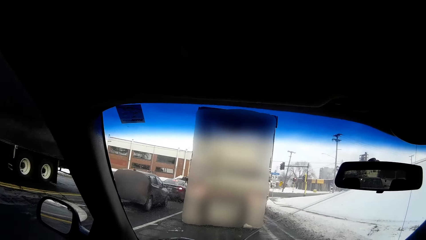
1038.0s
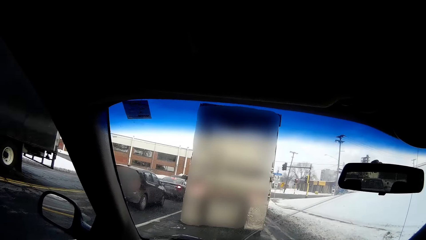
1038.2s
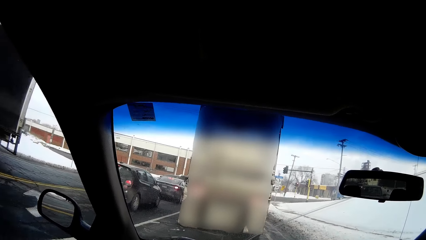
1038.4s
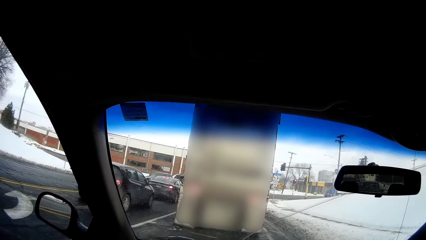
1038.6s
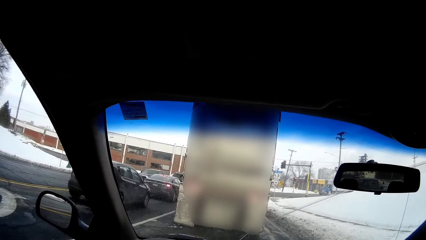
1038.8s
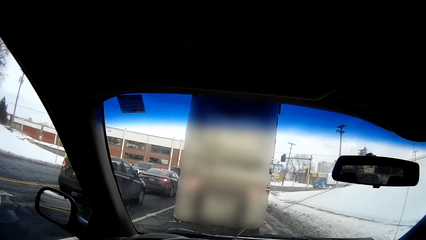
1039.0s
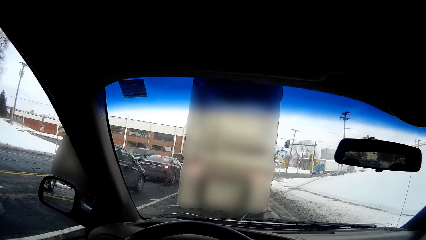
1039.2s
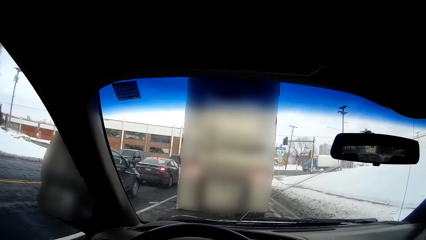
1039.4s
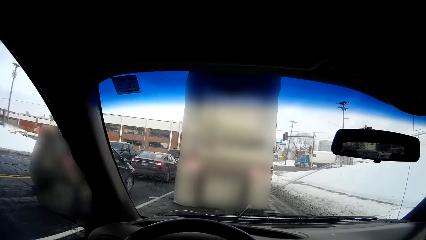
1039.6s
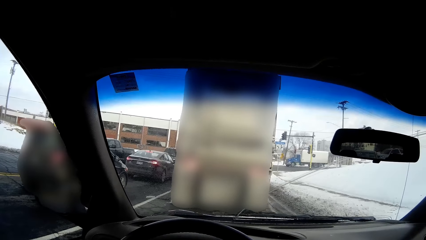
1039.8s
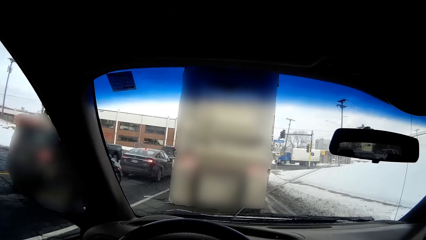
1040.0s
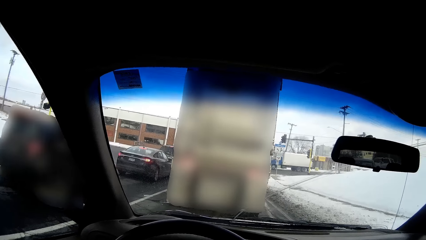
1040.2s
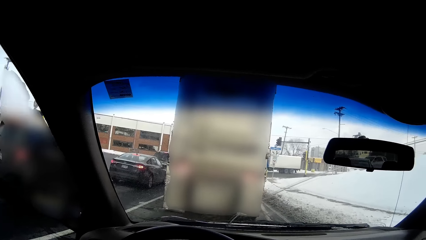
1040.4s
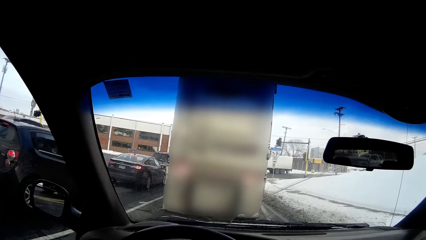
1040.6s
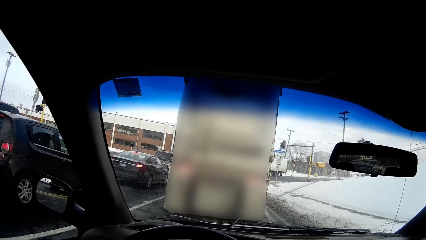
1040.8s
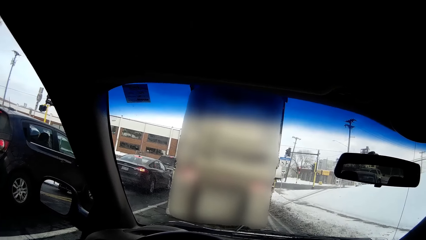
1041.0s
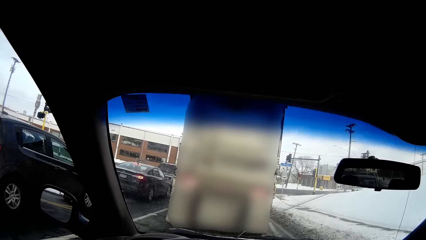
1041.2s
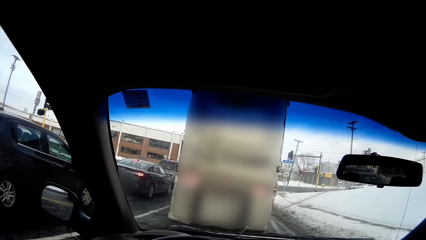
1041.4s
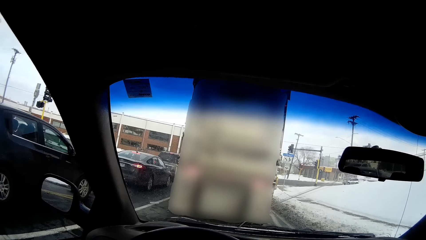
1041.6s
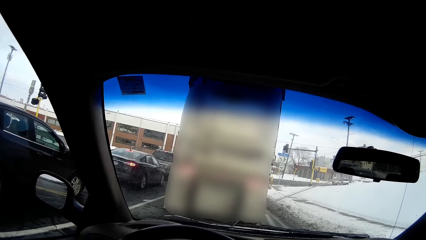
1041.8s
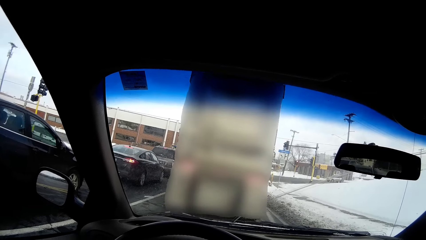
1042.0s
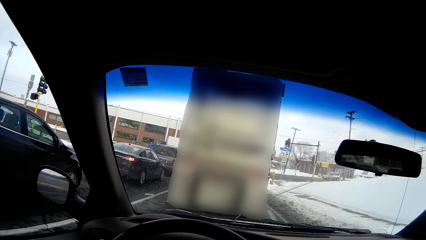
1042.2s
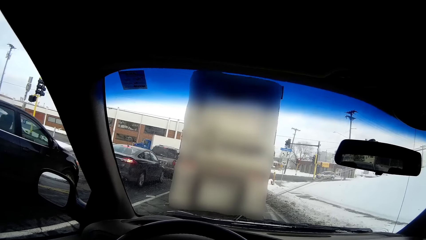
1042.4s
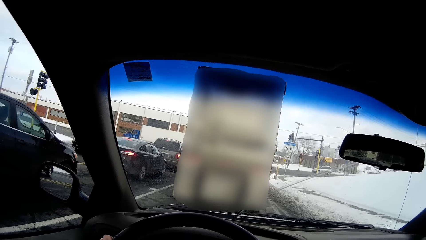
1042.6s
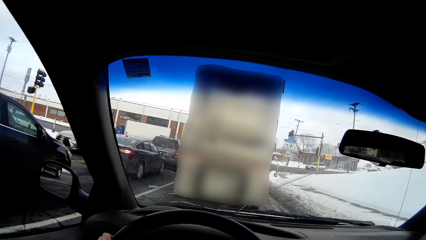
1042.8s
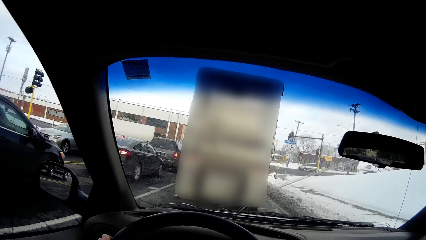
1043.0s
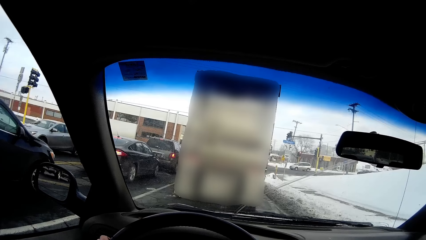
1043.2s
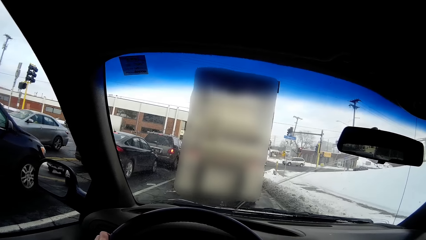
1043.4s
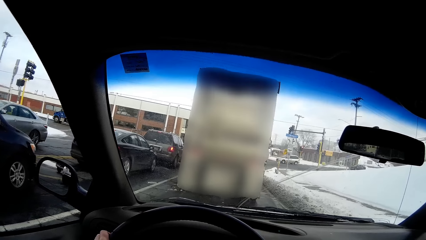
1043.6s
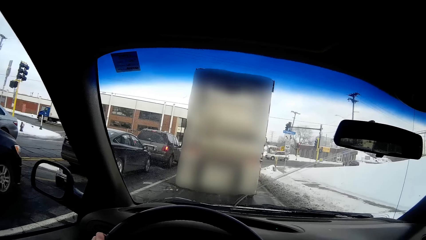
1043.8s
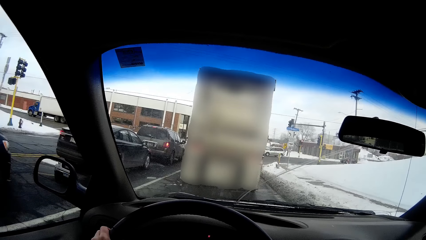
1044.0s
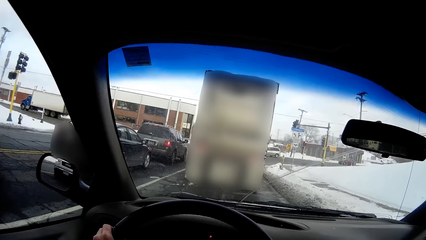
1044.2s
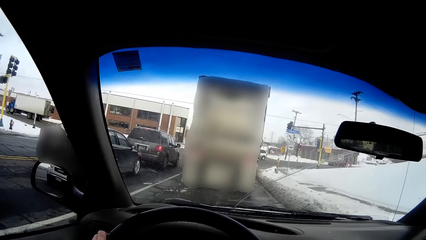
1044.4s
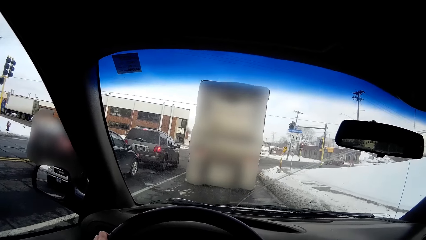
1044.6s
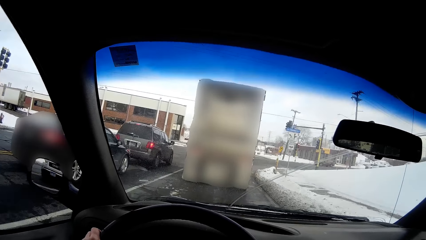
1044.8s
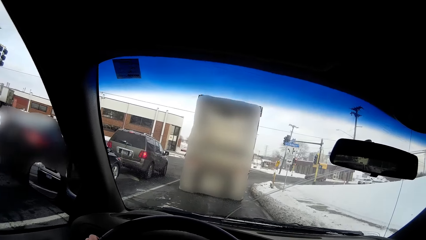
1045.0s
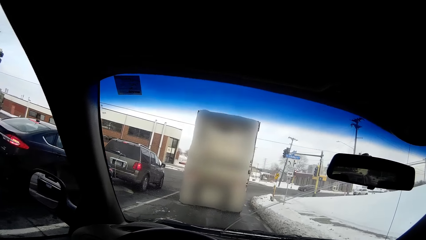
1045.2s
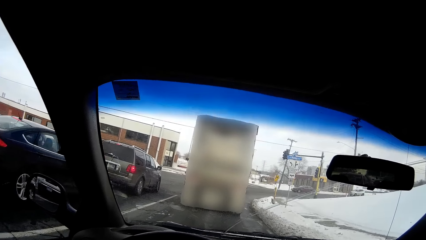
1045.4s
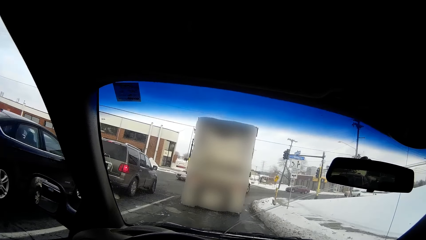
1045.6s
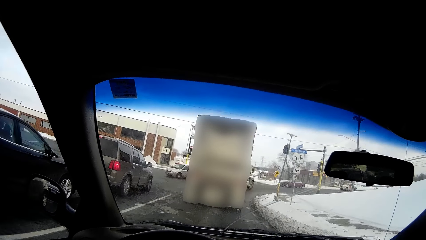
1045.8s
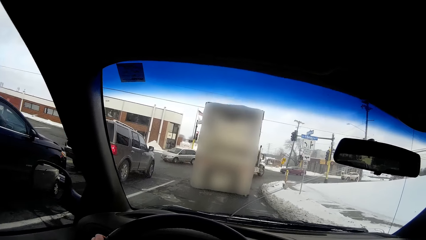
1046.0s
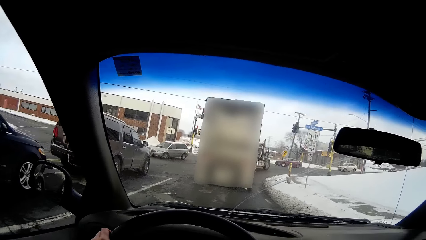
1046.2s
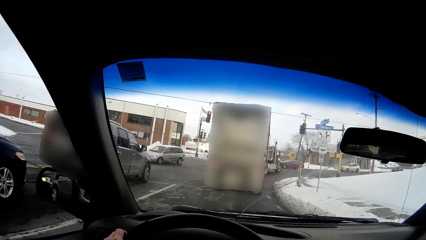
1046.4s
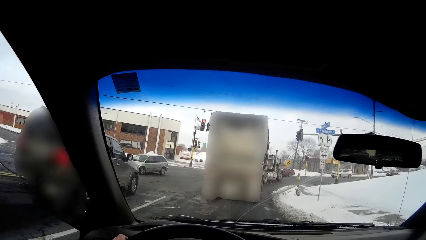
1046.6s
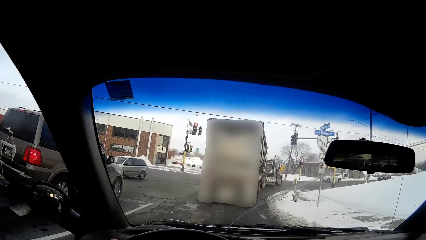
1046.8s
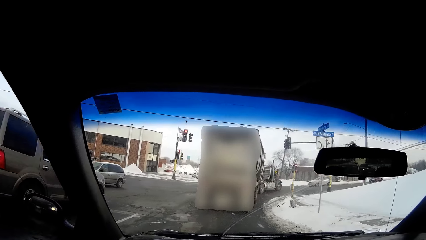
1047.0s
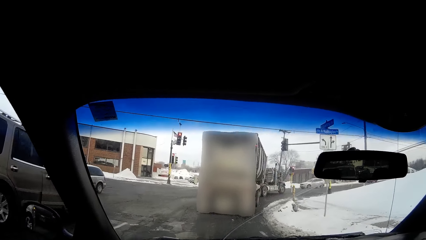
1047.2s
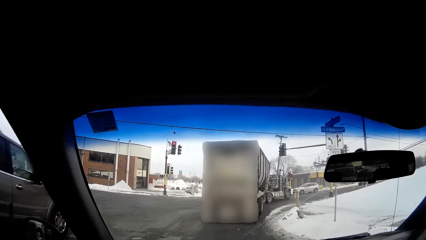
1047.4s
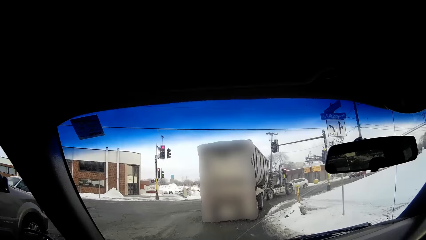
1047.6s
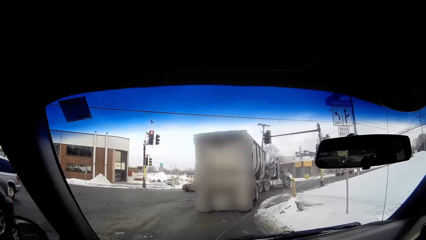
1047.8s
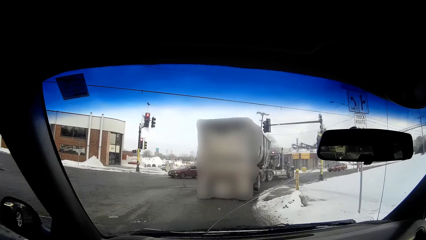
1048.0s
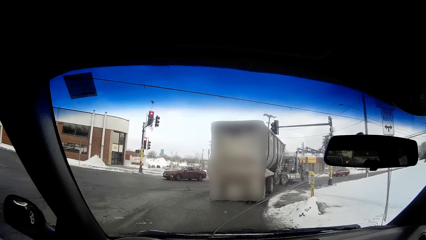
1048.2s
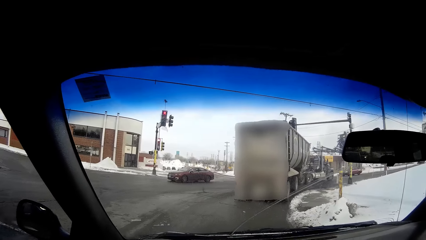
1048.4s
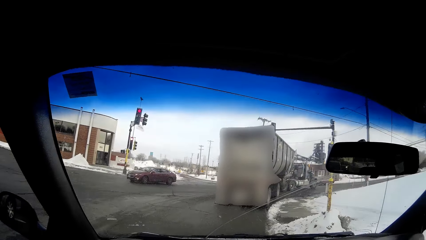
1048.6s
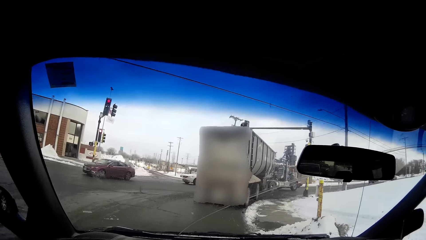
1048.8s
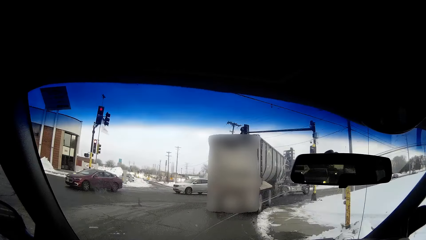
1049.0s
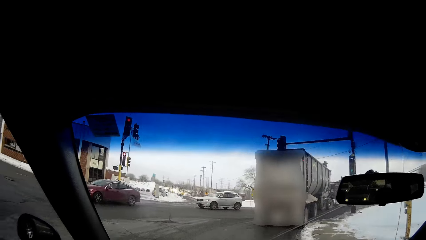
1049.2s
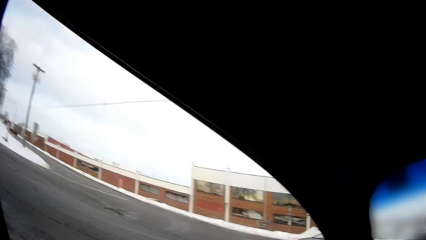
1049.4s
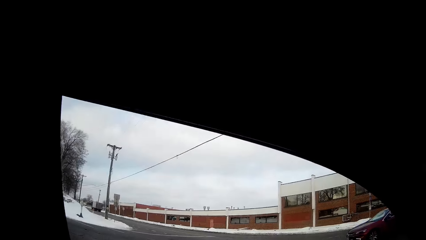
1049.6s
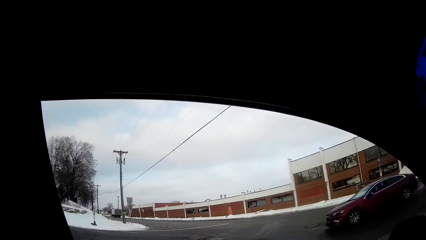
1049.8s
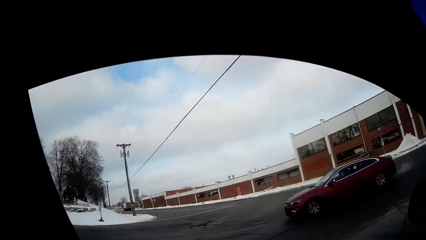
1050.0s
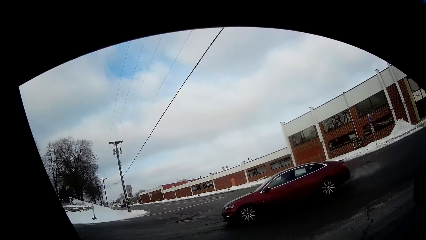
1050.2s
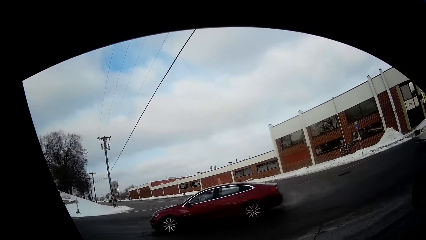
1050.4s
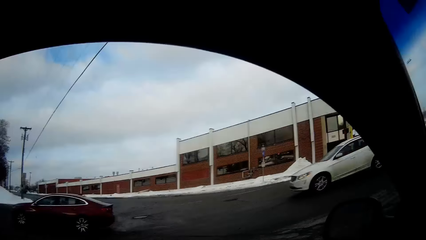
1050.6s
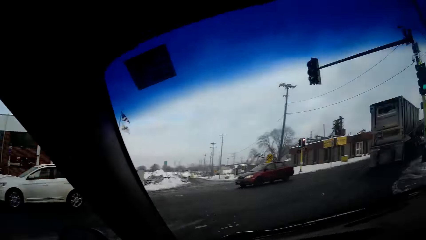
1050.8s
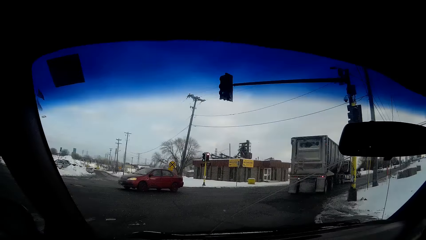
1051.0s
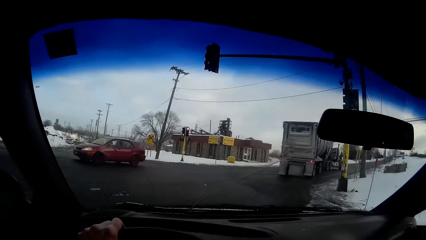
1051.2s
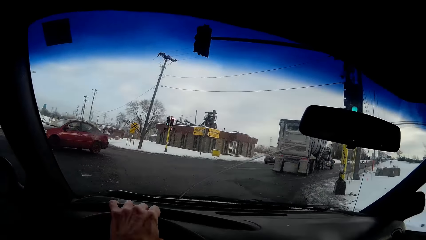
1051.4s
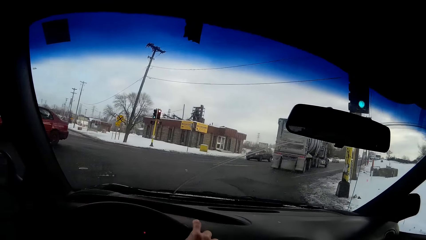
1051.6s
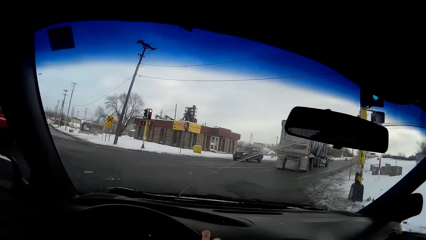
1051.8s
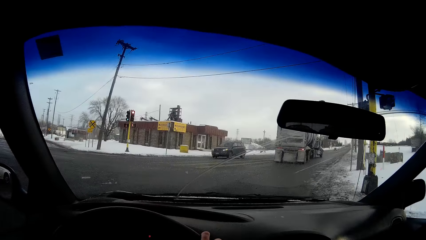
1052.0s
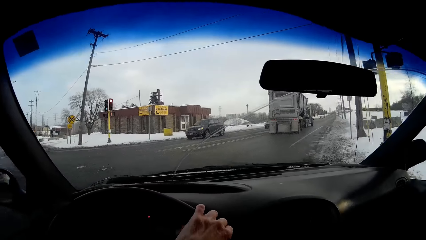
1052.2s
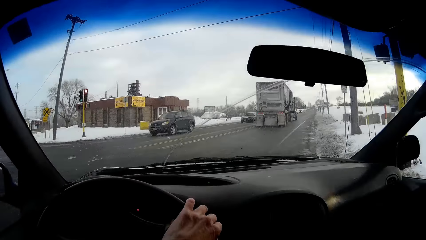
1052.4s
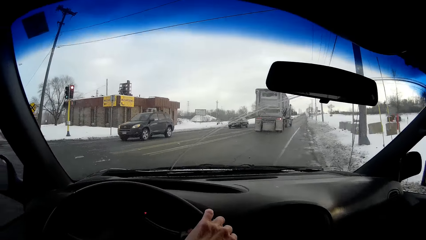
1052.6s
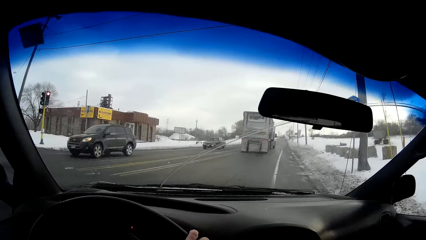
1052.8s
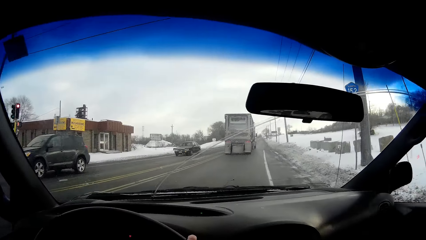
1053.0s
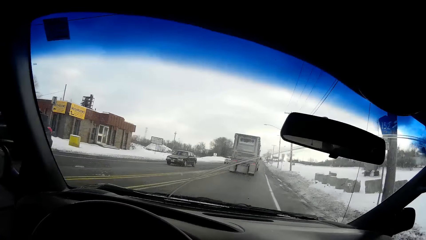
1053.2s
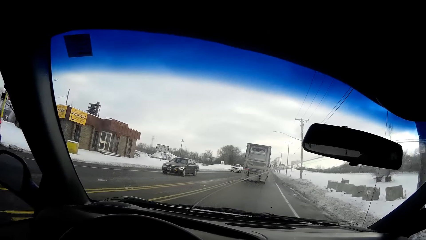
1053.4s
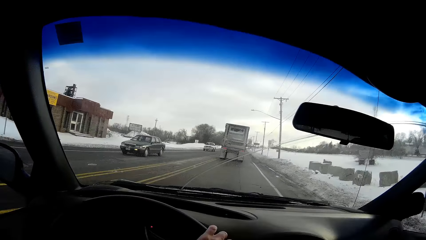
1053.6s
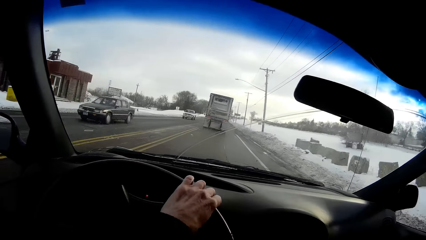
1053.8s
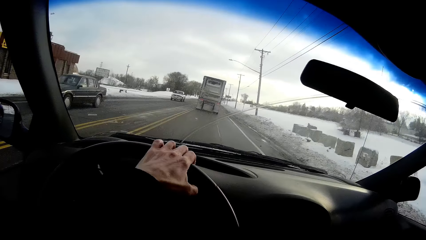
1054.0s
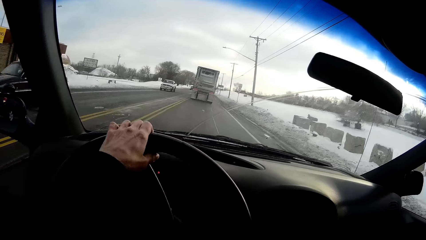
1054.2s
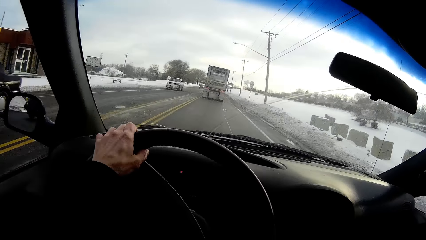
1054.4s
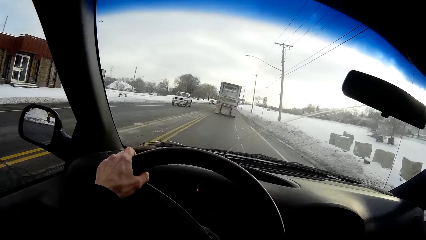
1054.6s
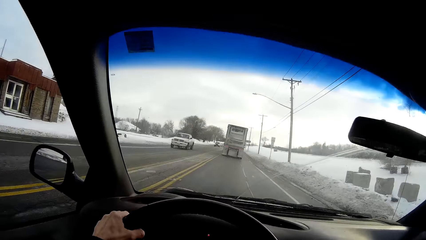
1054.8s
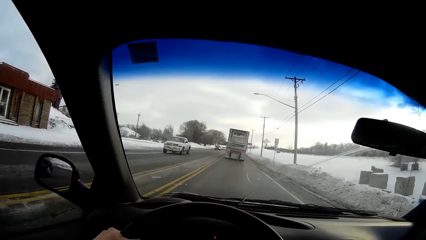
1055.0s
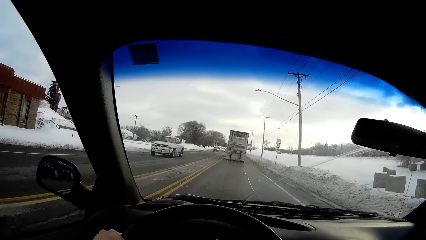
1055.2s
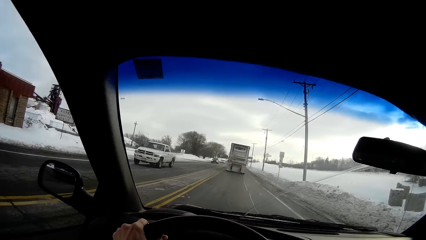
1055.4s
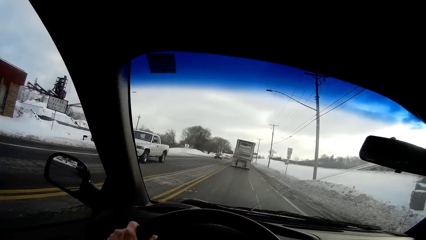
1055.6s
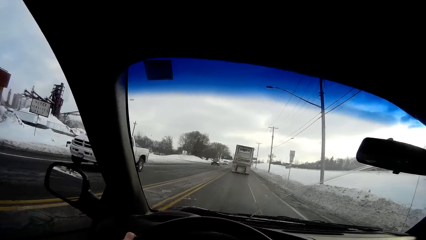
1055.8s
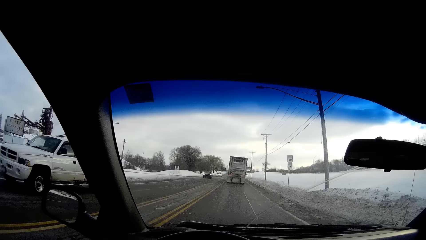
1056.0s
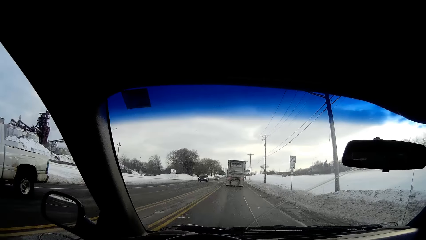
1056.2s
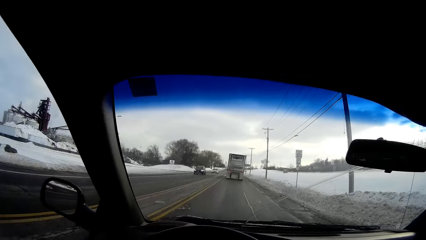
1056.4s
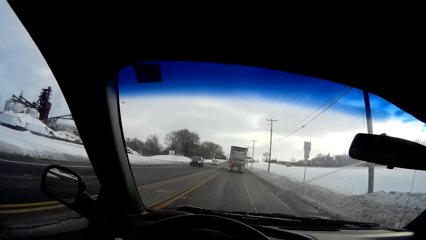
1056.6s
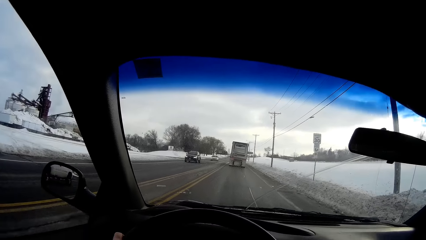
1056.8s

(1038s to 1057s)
The camera wearer stops the car on the road. They stare at a vehicle on the road. They drive the car on the road. They look around. They drive the car on the road.
